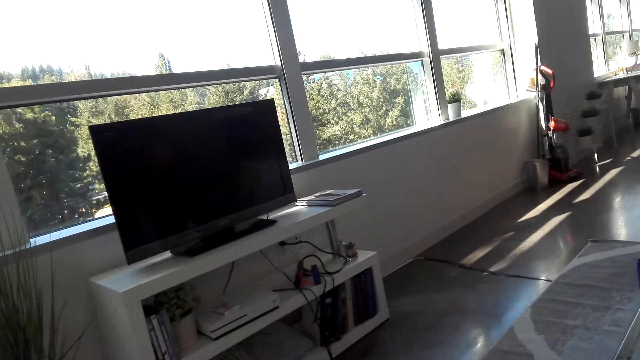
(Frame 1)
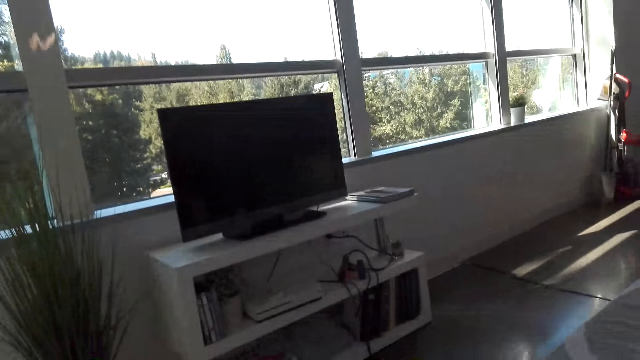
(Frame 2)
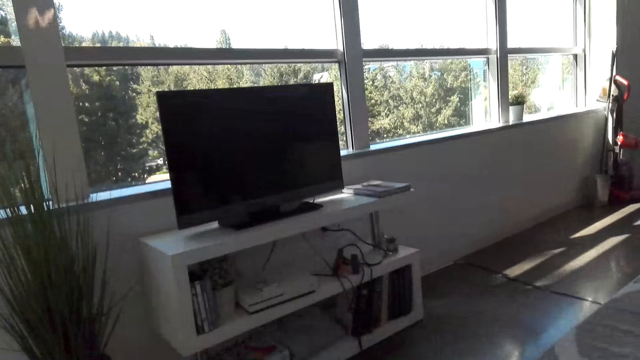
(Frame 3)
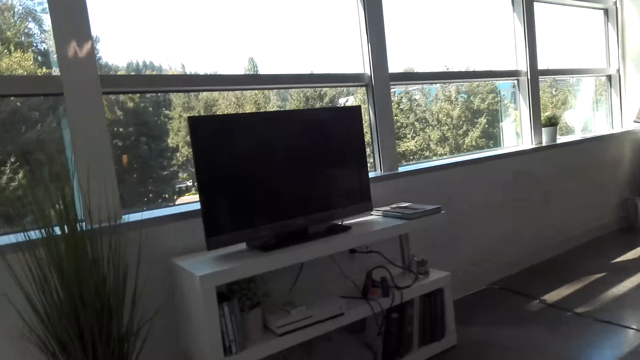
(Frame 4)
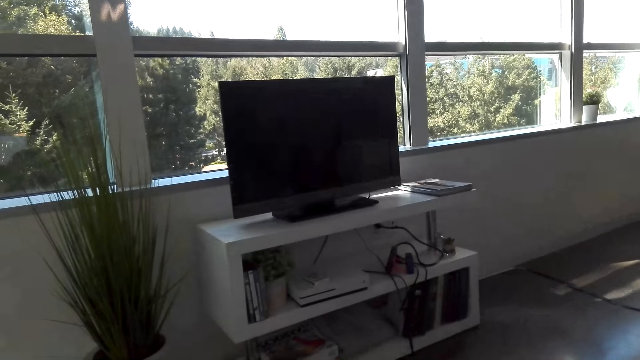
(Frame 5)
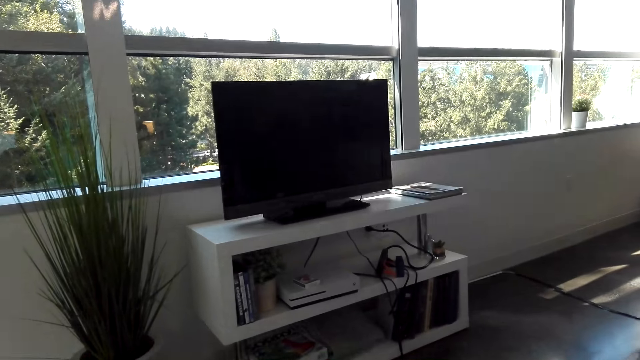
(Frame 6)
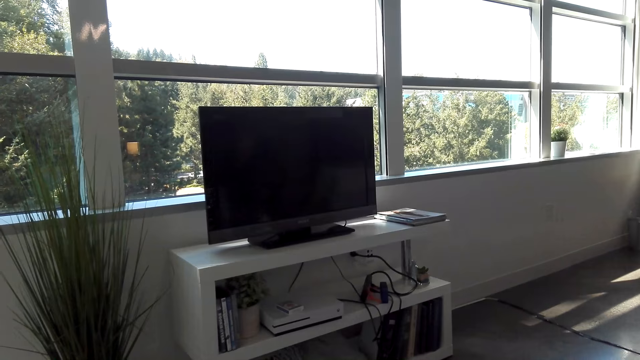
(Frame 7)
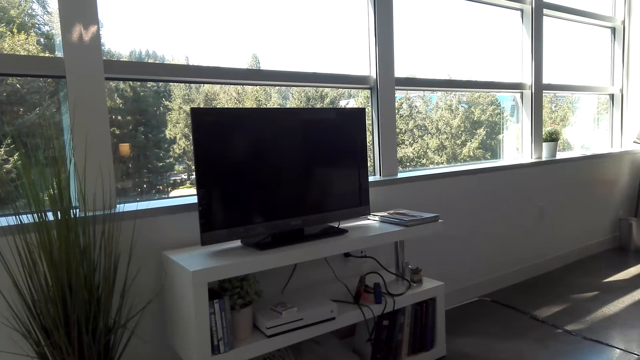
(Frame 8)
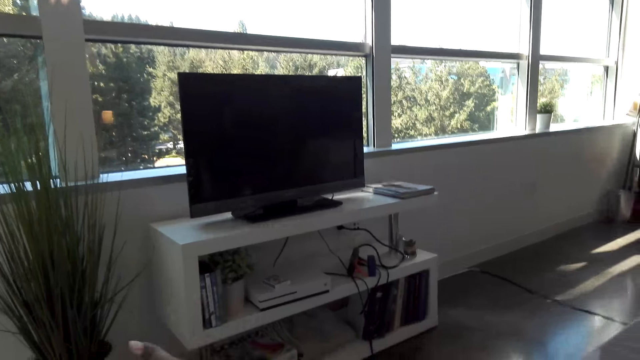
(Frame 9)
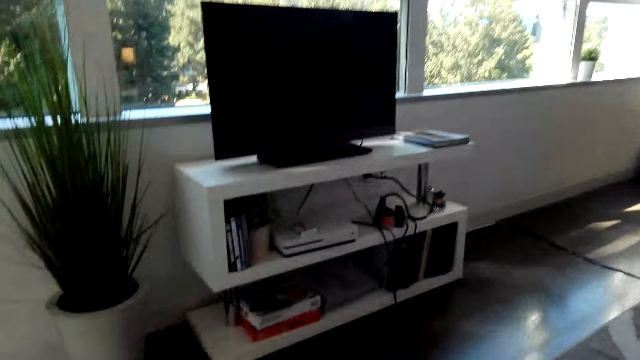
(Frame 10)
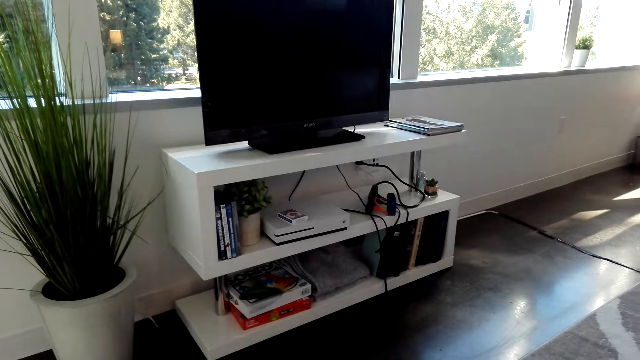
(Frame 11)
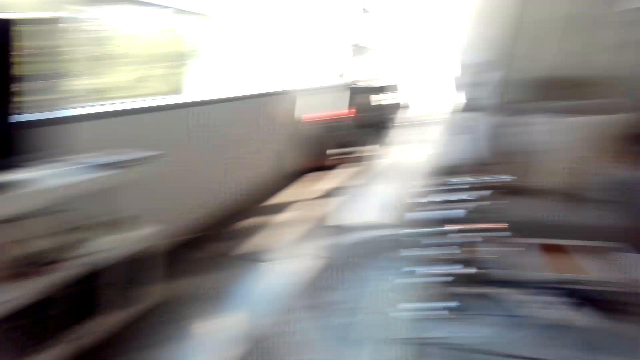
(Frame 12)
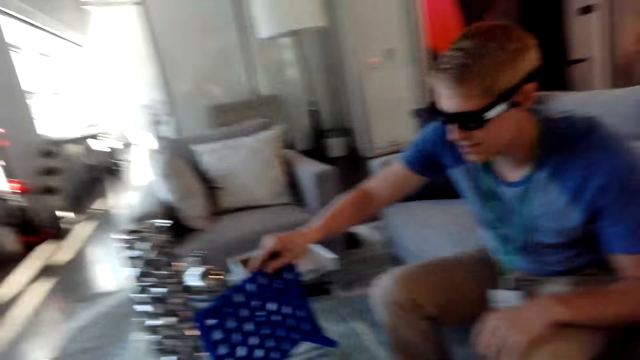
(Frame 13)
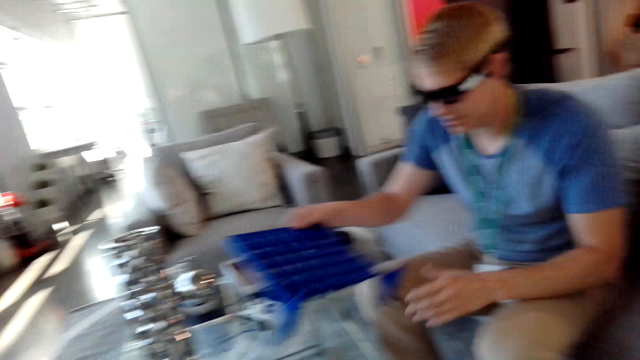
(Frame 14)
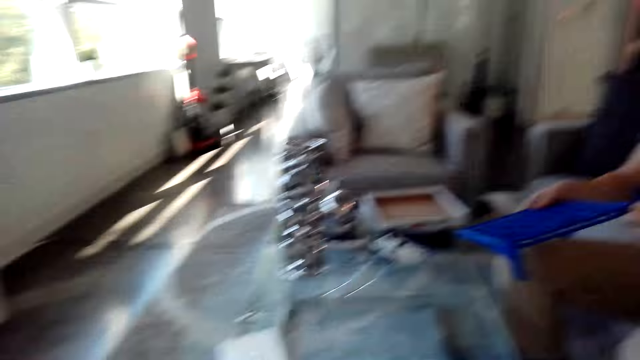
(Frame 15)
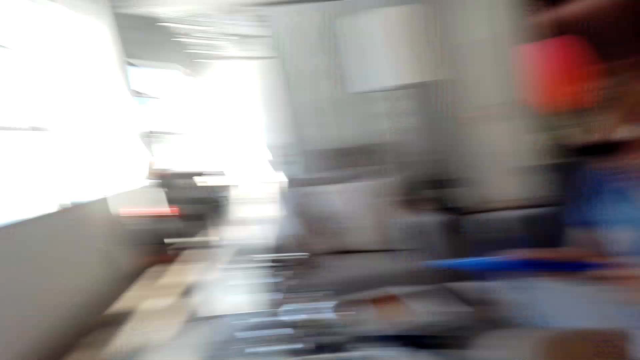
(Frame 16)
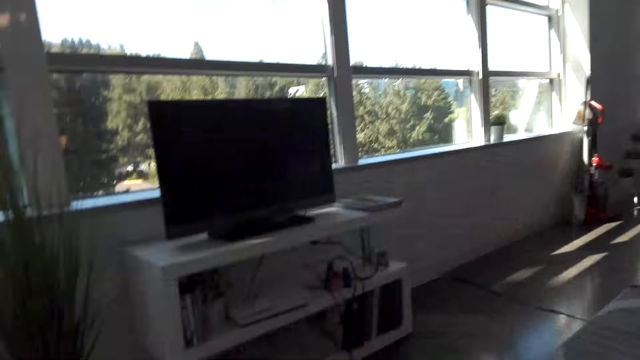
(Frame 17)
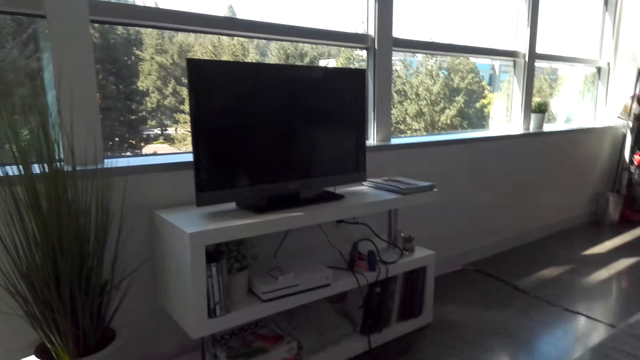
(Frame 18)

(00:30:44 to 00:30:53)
The camera wearer looks around the room. A man holds the suspended grid.

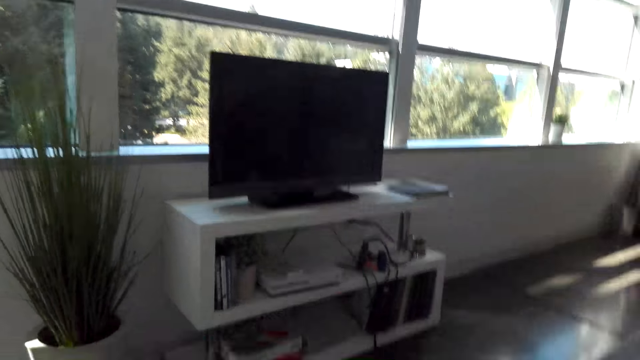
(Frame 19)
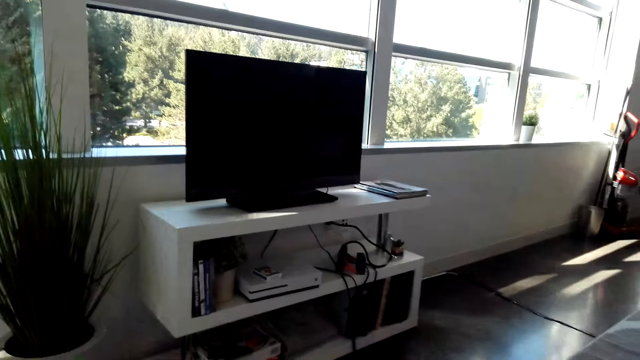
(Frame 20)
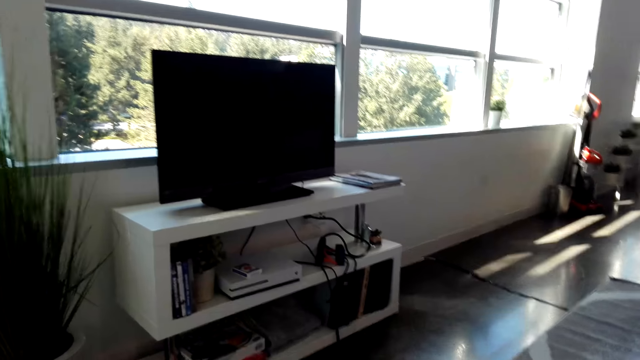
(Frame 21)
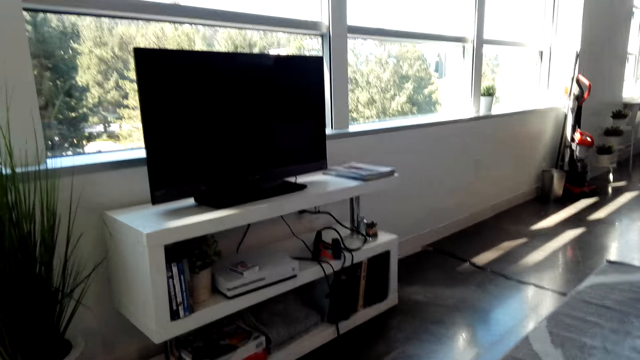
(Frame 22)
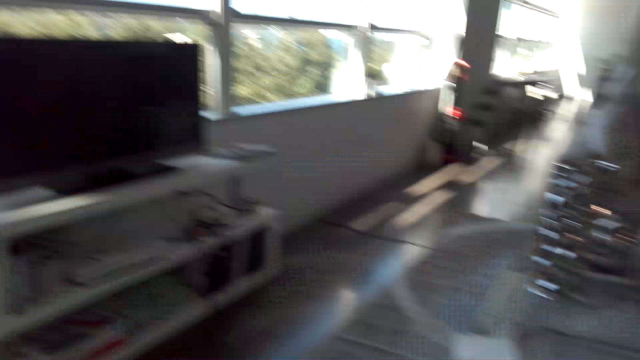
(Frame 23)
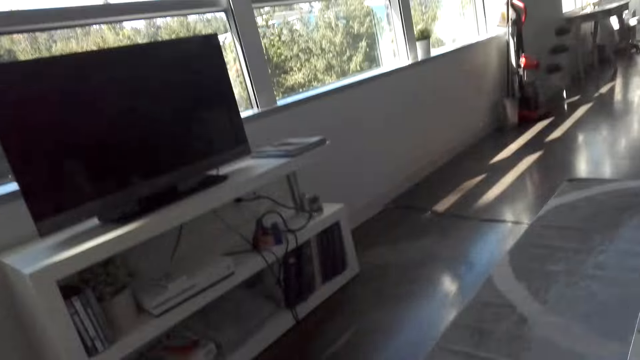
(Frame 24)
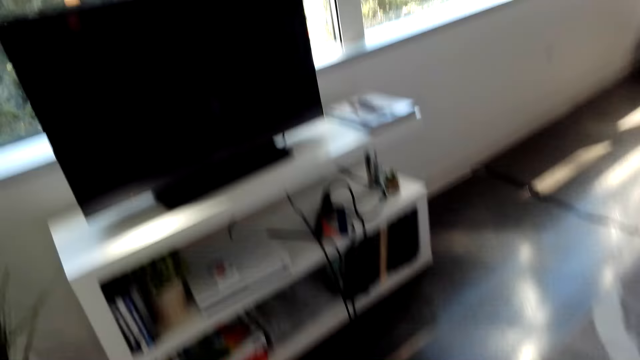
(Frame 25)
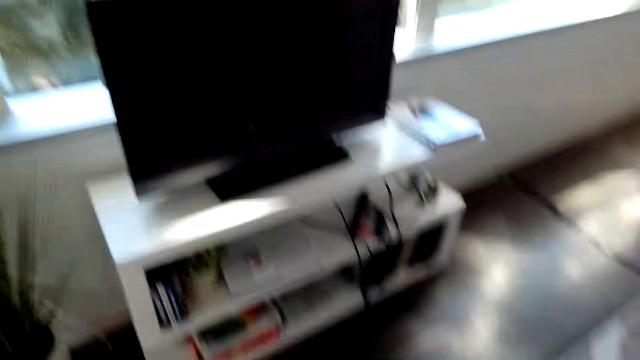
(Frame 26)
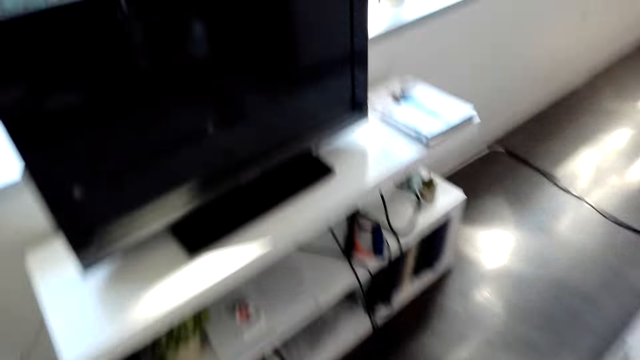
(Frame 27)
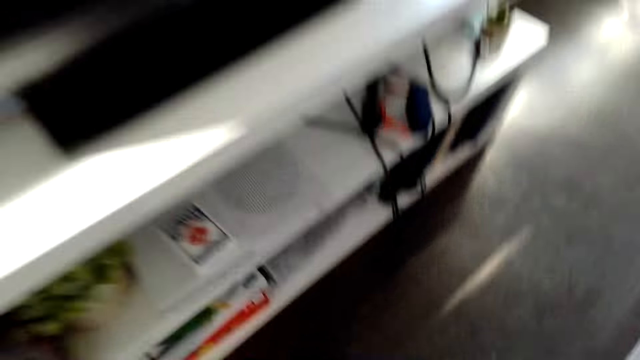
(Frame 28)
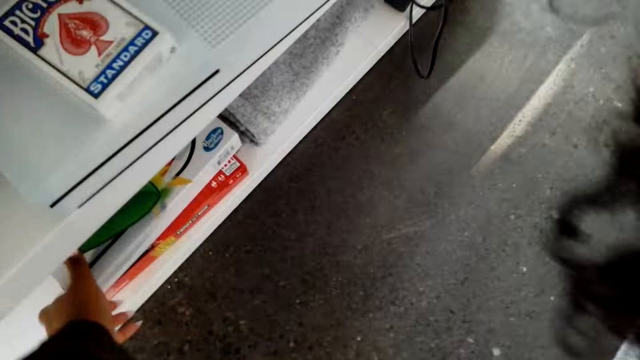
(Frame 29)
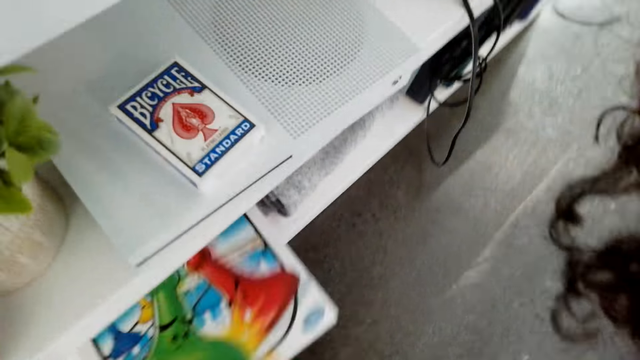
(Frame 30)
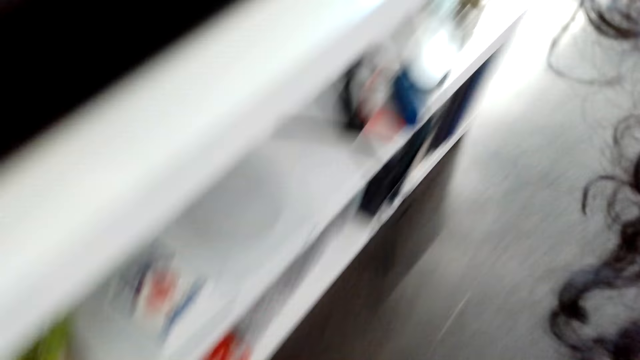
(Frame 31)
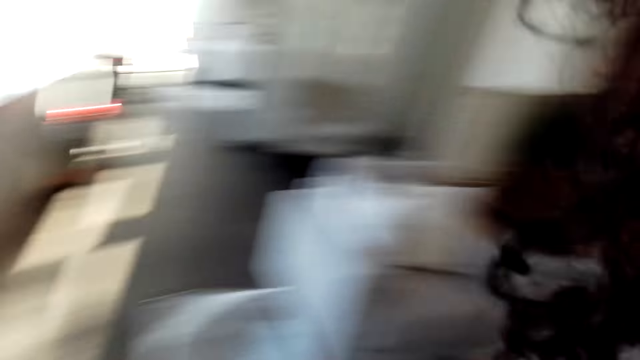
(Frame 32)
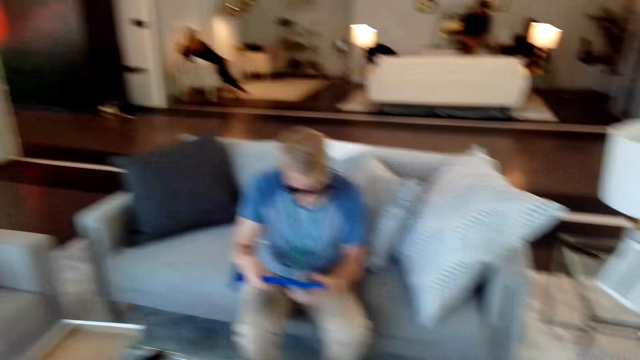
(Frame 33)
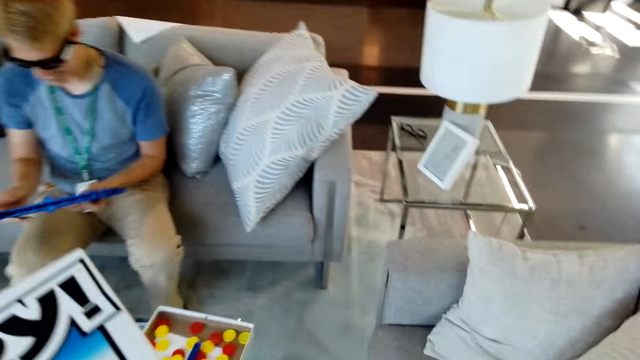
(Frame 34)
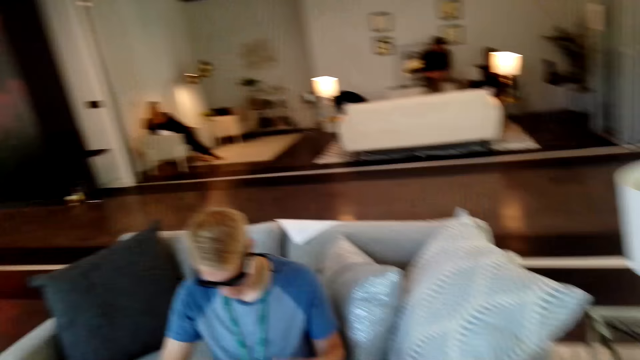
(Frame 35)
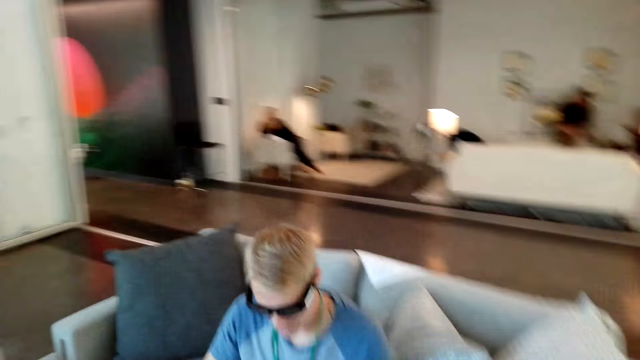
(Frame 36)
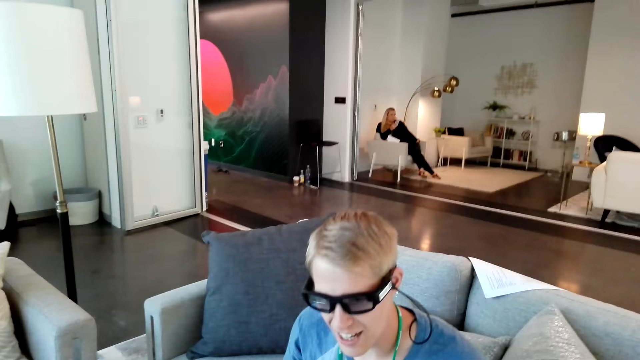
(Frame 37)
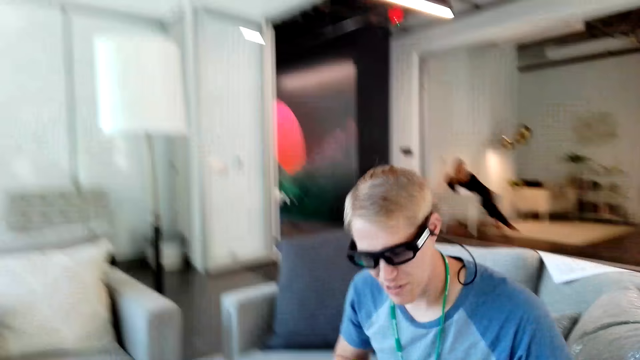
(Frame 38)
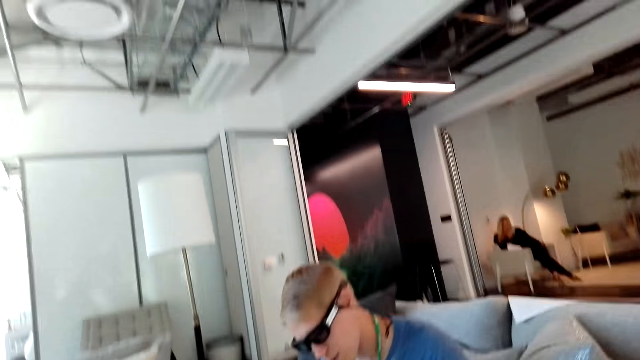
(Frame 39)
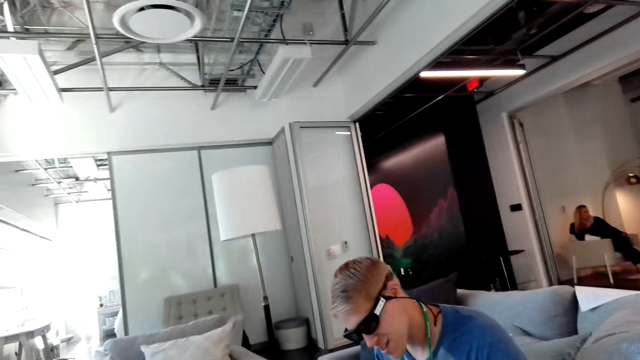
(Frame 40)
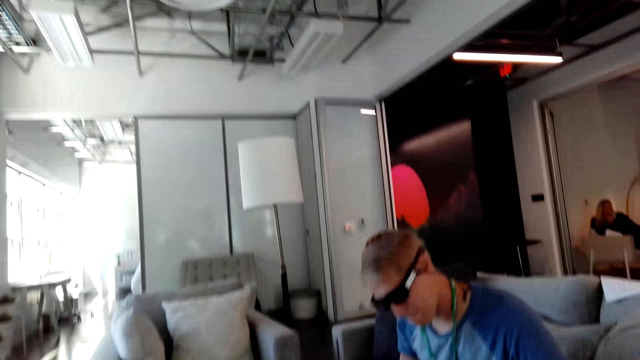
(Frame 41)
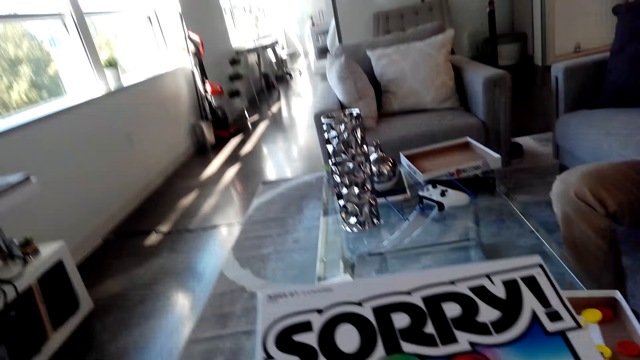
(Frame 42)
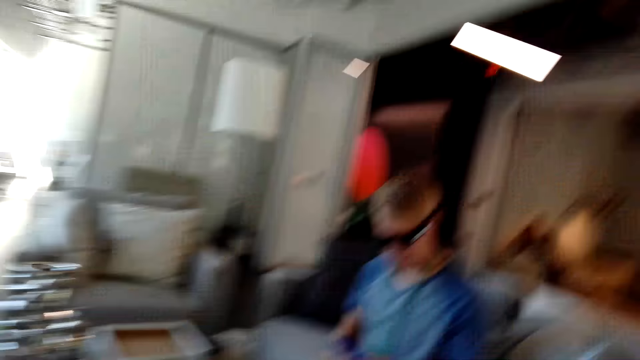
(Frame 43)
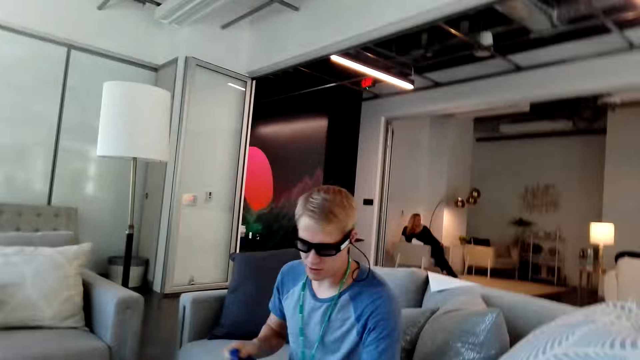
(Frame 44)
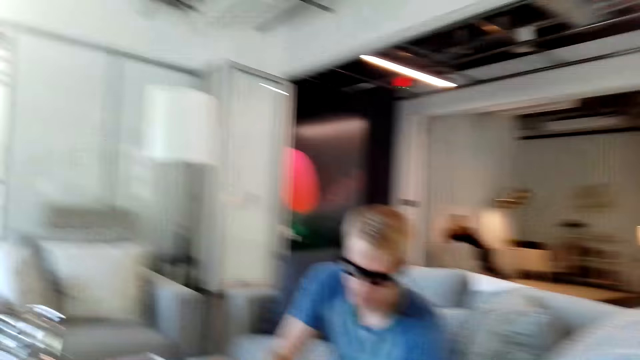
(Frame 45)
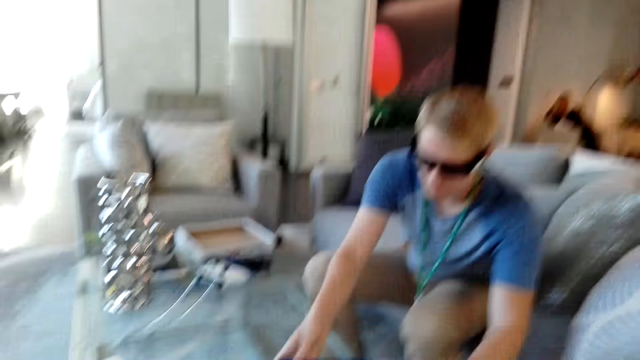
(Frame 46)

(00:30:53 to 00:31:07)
The camera wearer looks on the other side. They walk towards the TV, pick the sorry game box and walk to the chair. They hold the sorry game box. They sit. A man stretches his hand over the table.
